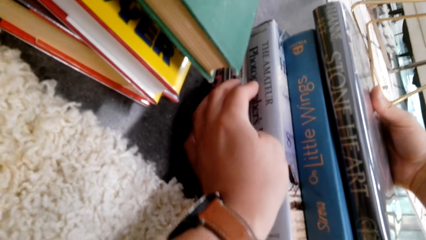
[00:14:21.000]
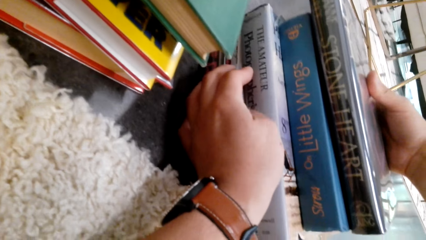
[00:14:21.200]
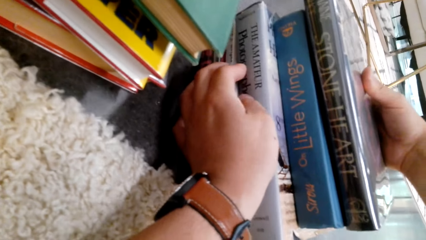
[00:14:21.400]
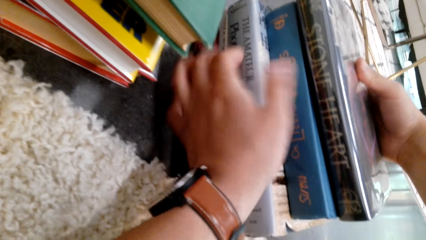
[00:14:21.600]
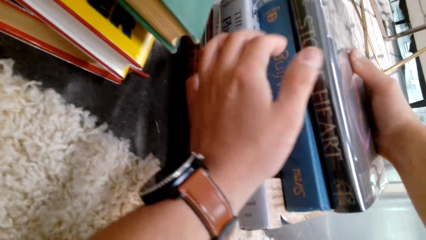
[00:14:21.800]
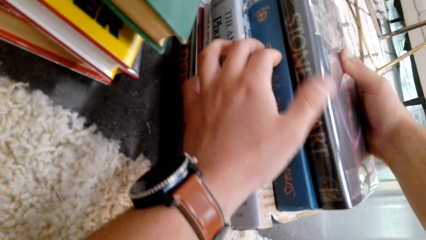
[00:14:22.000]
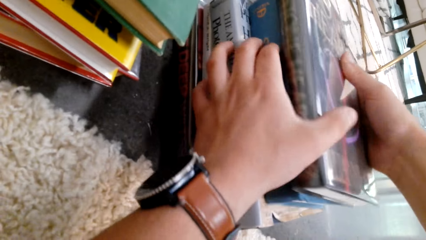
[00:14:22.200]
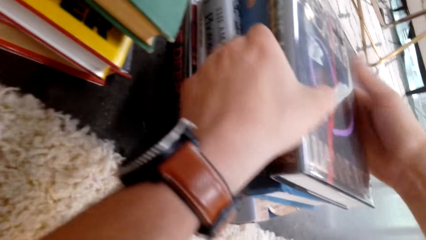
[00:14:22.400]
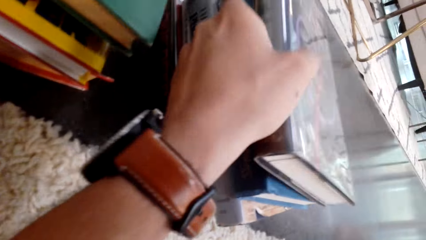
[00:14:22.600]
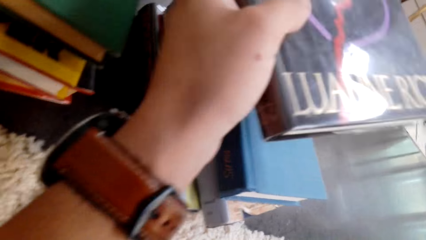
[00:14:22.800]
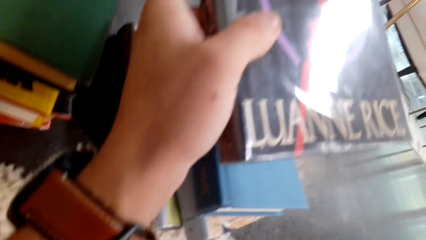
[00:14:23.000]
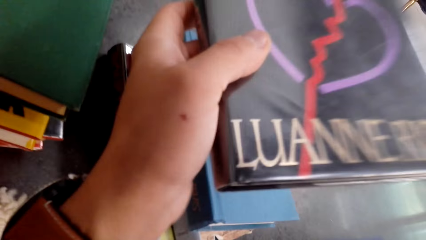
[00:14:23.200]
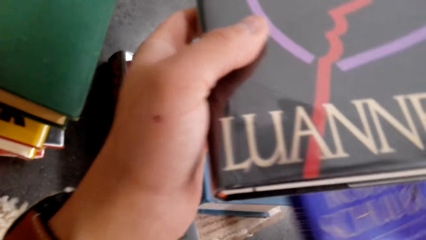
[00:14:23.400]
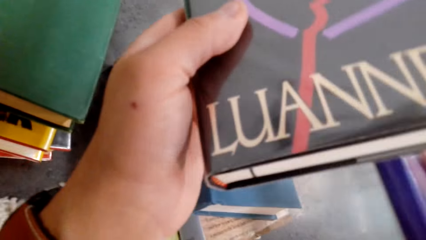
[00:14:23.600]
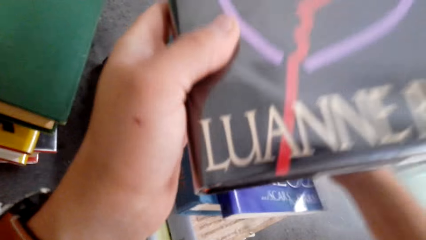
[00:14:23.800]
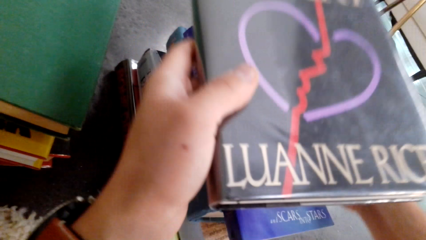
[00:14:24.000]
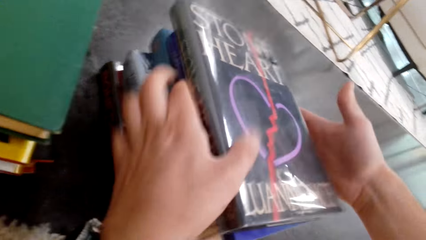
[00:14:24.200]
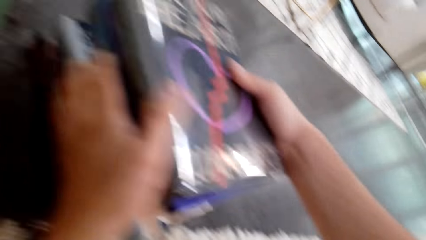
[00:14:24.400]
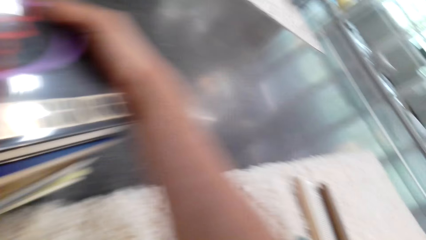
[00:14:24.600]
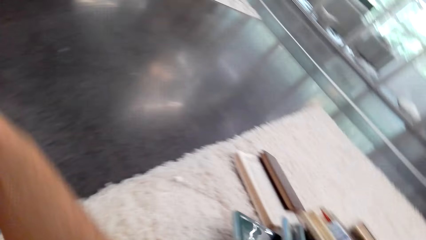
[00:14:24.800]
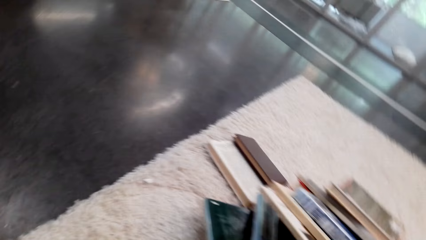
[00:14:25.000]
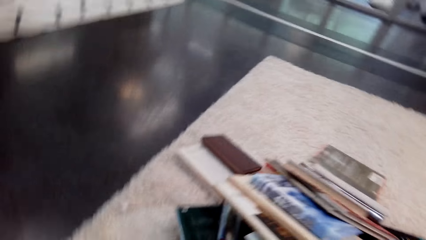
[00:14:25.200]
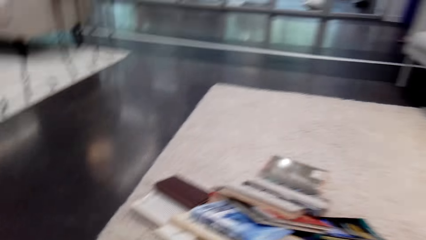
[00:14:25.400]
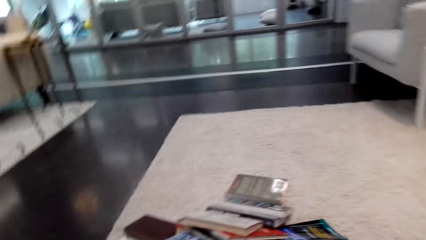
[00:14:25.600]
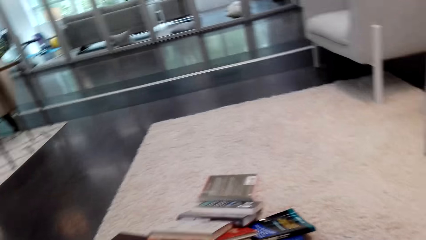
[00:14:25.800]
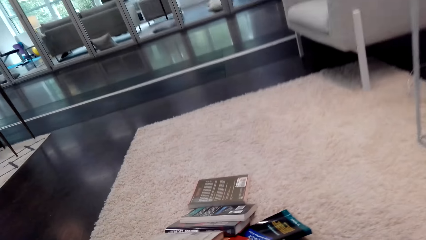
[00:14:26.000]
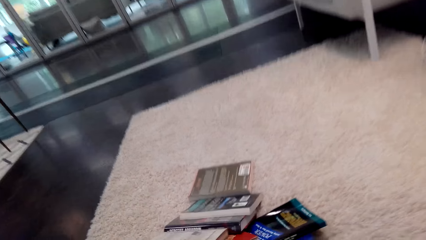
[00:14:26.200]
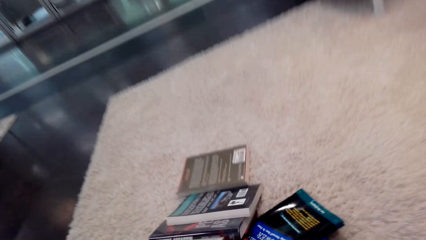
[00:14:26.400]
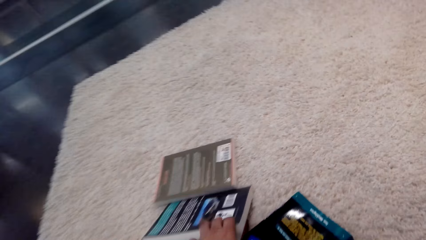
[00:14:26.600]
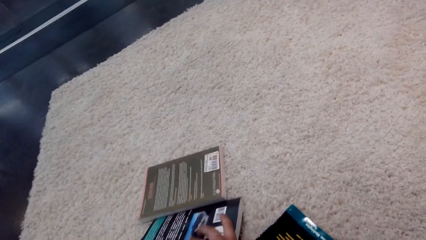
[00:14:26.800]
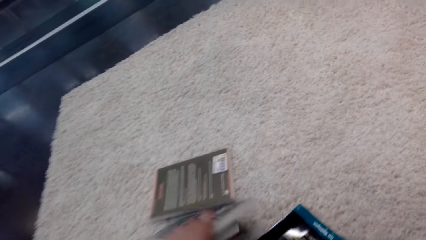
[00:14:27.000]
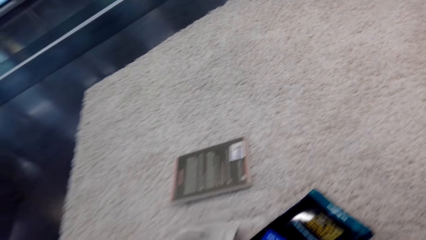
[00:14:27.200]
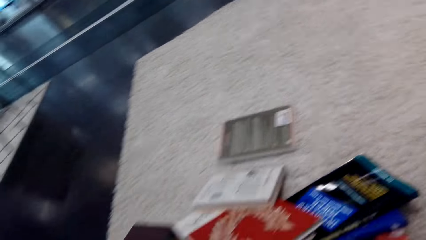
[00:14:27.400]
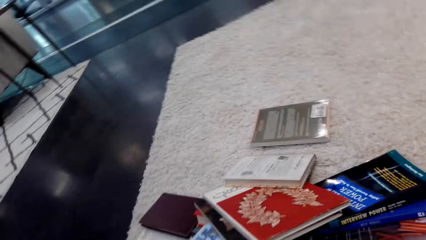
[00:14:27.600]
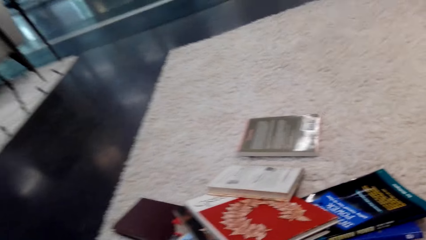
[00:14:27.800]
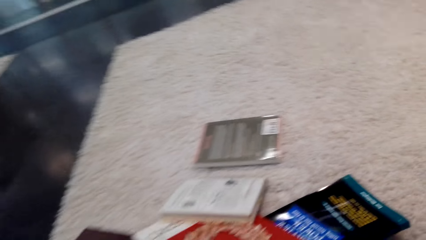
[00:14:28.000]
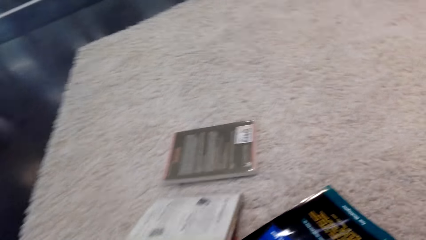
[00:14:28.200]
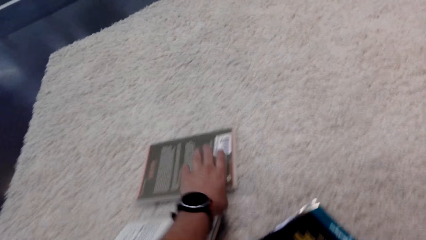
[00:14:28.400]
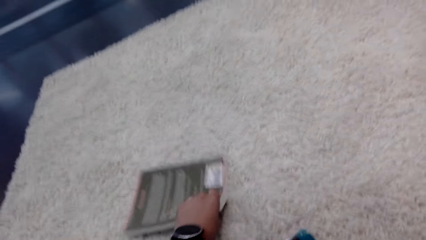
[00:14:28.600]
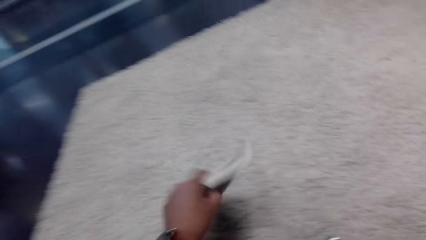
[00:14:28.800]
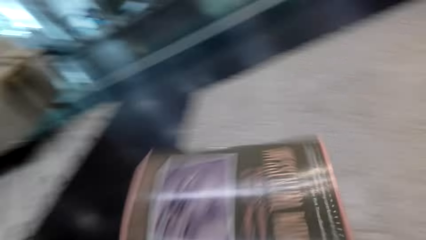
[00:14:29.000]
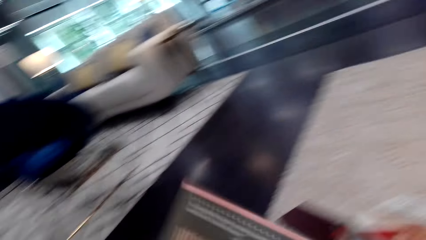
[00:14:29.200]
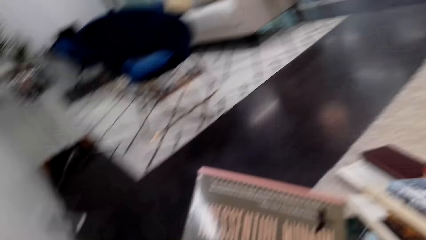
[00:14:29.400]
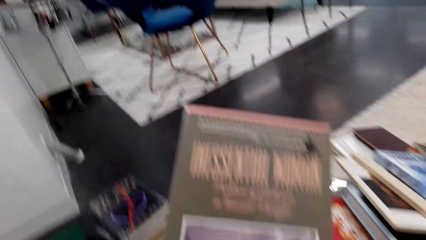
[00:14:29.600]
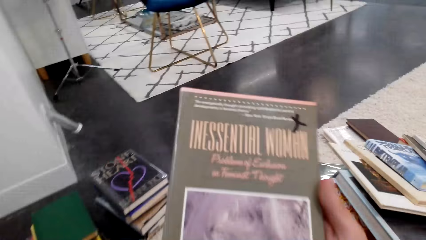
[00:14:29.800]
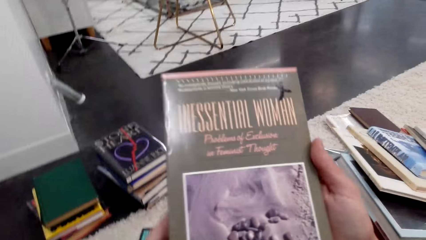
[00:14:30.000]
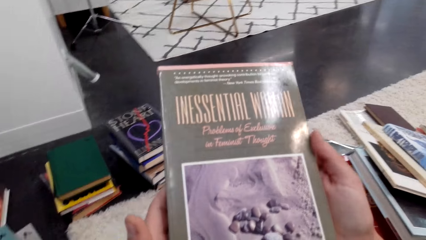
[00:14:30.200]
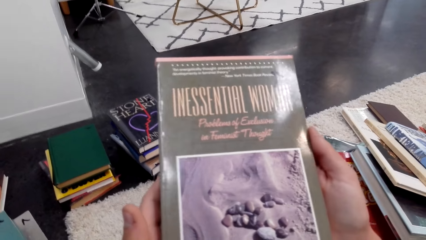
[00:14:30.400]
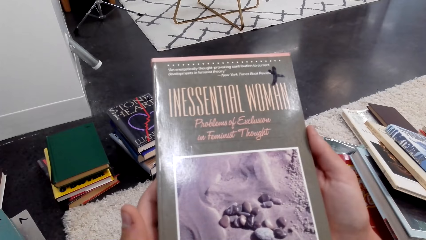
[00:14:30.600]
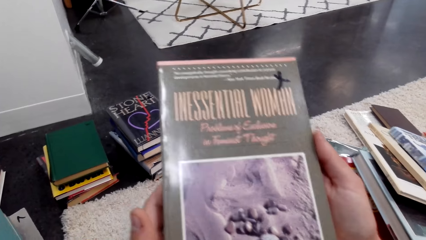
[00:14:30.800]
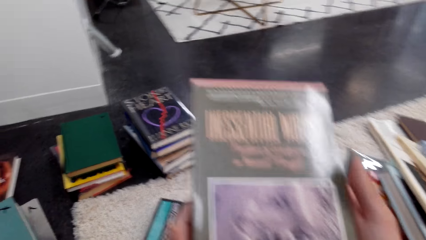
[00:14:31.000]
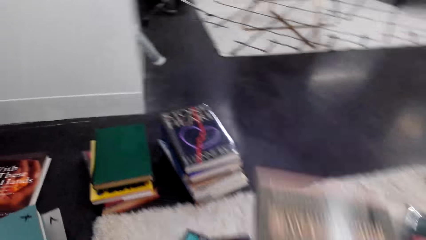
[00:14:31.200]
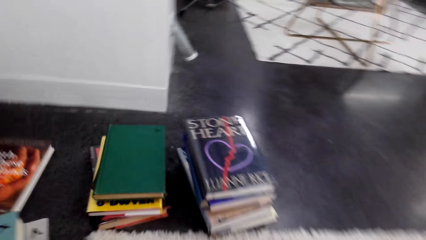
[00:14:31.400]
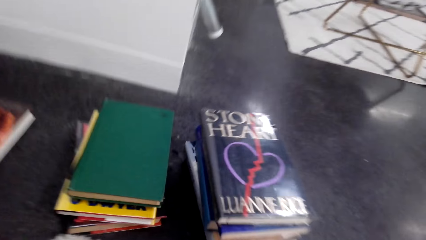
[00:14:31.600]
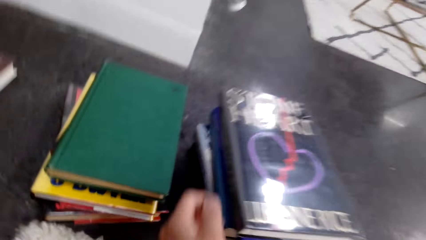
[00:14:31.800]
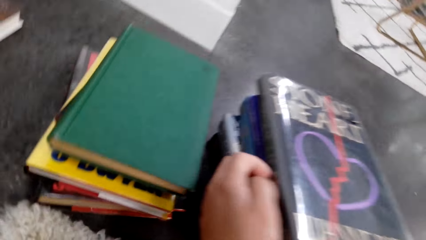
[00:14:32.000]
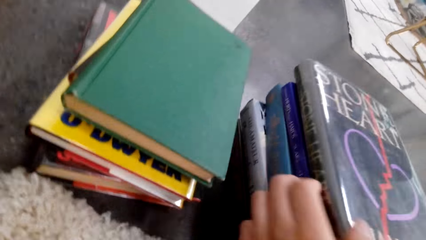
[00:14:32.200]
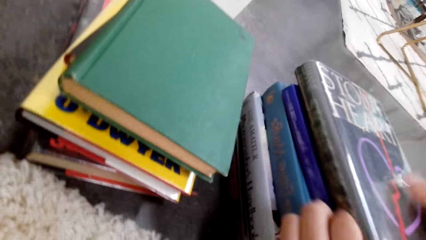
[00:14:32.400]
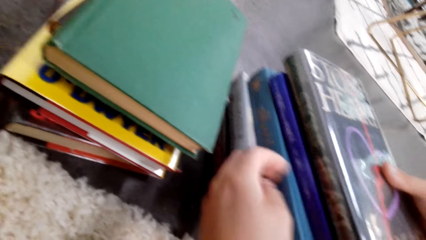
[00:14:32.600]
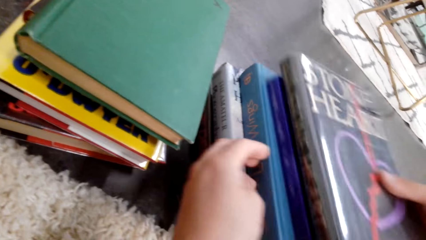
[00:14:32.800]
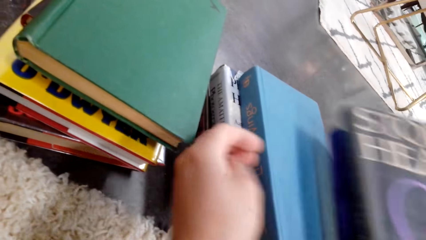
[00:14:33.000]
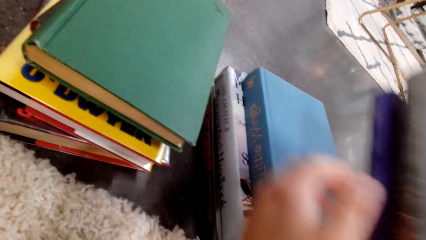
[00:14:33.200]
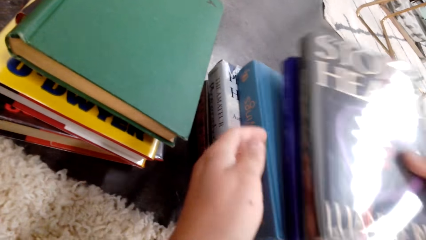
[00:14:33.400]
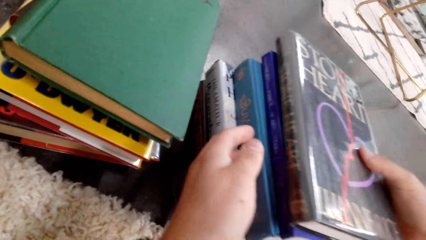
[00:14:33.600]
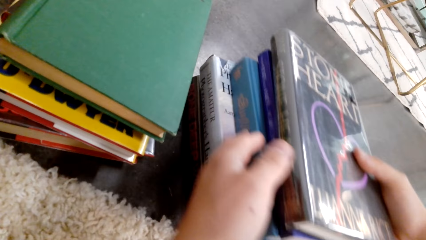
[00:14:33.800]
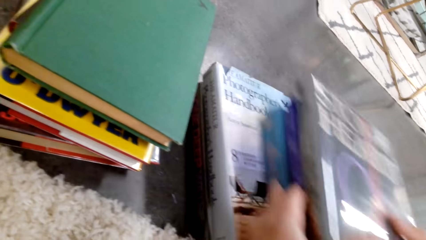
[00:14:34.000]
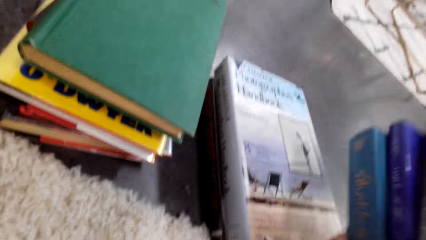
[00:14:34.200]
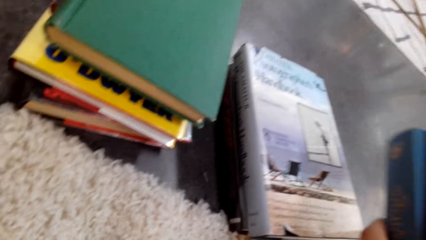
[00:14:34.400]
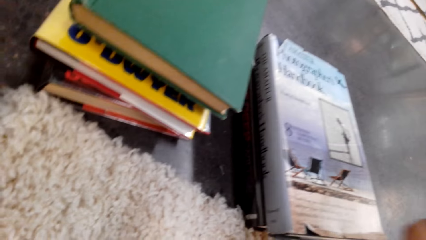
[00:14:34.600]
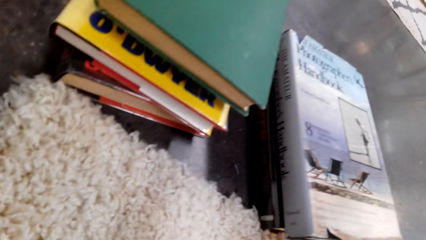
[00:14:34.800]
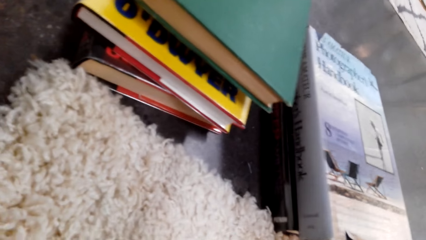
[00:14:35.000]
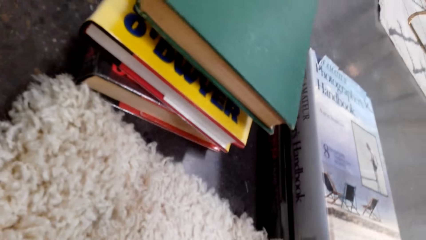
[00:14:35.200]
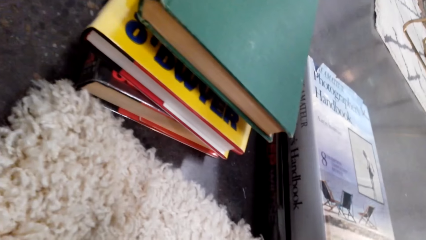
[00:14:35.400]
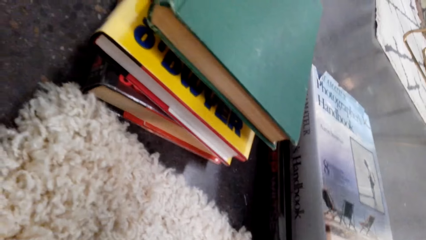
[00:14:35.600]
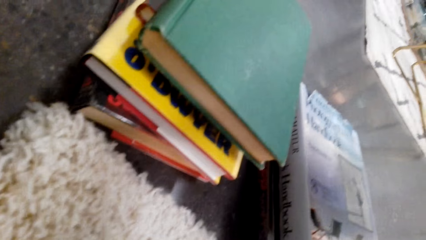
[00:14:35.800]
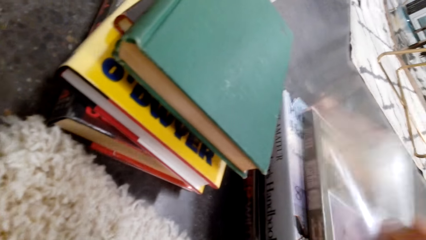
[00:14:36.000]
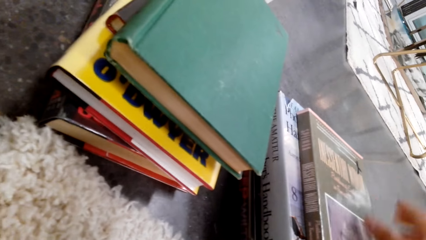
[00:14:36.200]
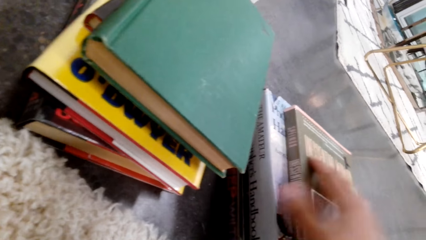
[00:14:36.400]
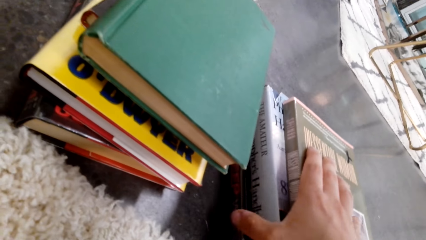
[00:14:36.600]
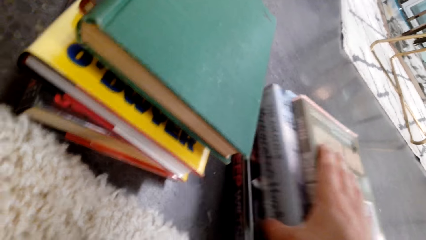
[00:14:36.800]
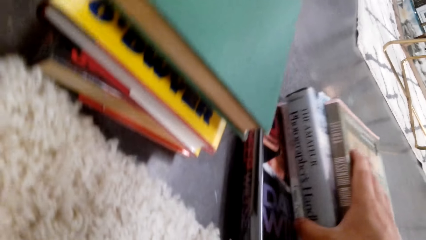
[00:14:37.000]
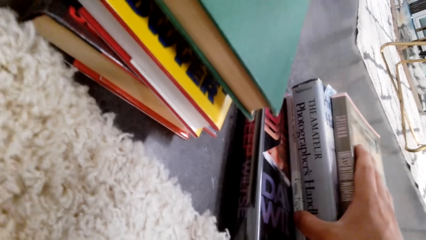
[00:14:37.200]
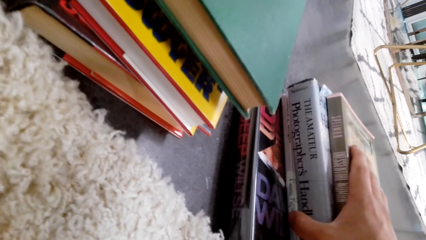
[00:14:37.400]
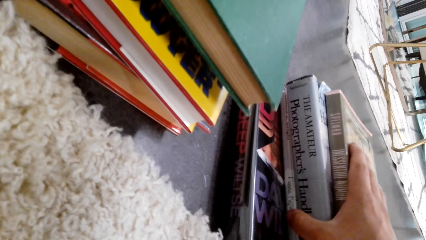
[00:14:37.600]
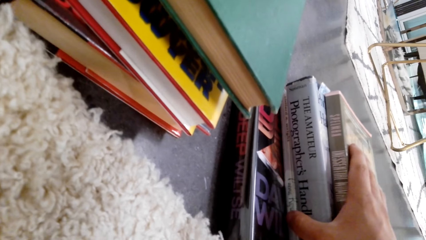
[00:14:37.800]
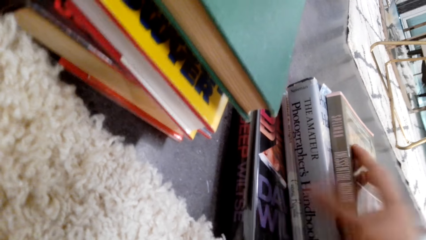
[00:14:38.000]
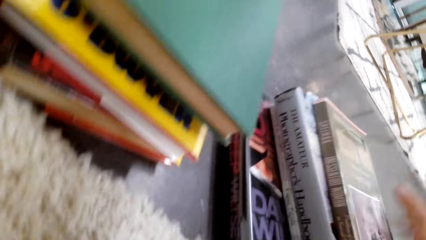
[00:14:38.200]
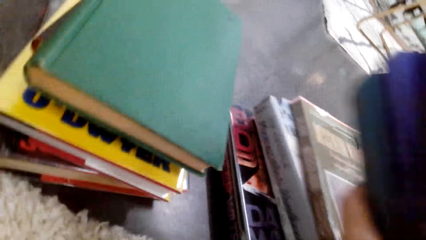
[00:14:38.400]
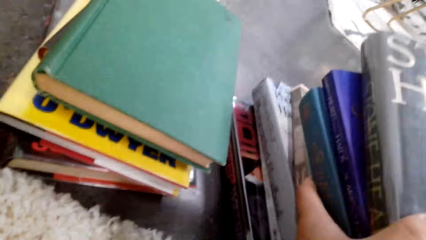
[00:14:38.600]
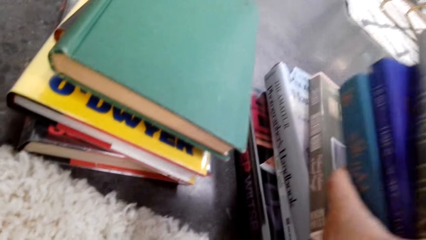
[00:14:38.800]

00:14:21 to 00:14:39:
The camera wearer picks a book. They put a book on top of books. They pick a book. They pick a book again. They arrange the novel. They pick books. They put a book on top of books.
